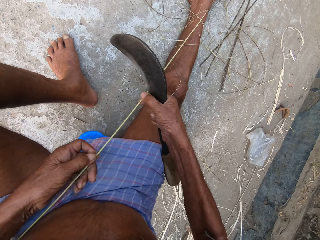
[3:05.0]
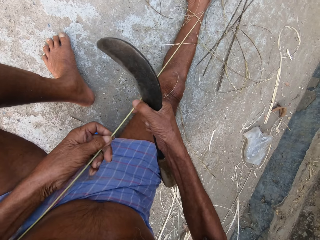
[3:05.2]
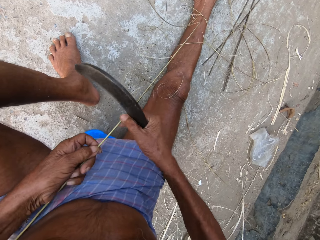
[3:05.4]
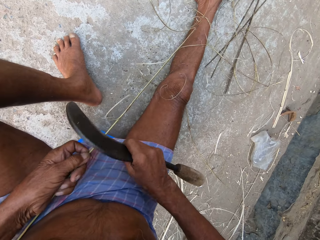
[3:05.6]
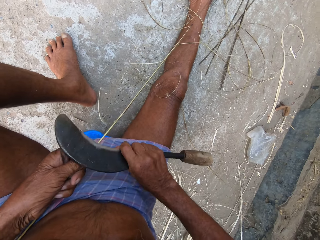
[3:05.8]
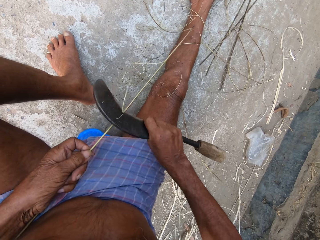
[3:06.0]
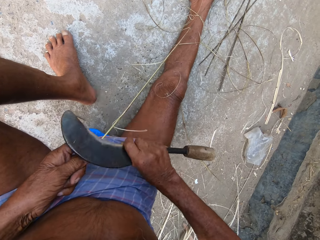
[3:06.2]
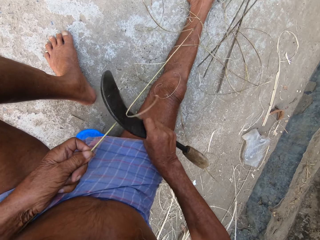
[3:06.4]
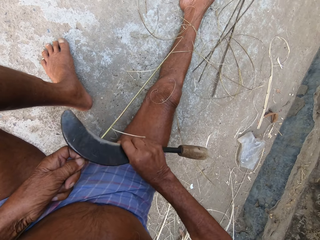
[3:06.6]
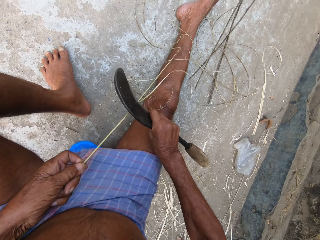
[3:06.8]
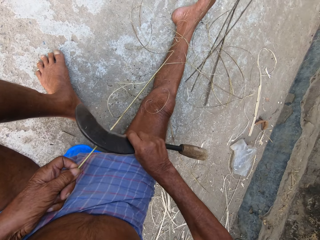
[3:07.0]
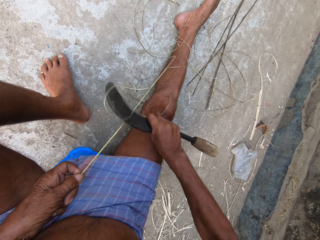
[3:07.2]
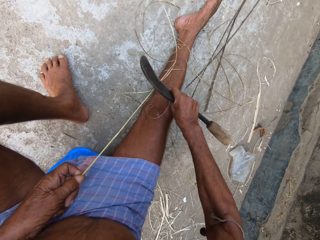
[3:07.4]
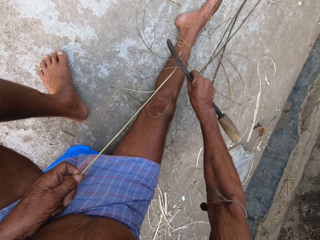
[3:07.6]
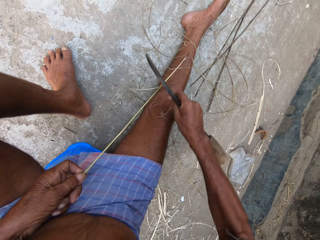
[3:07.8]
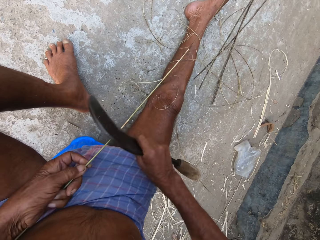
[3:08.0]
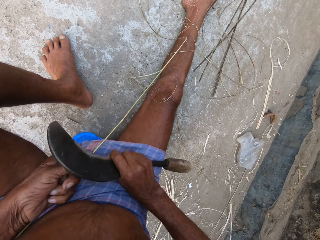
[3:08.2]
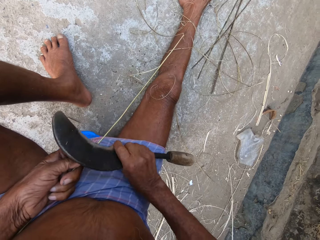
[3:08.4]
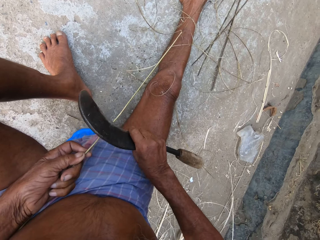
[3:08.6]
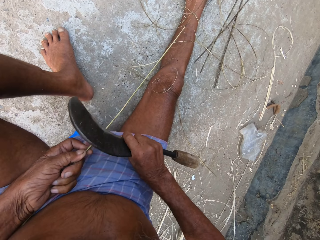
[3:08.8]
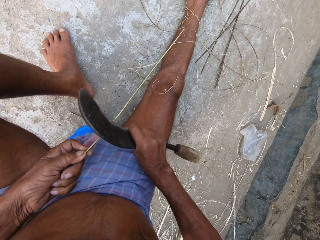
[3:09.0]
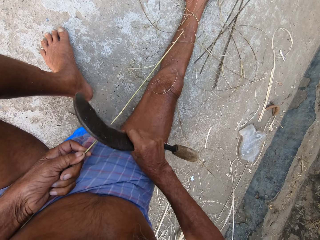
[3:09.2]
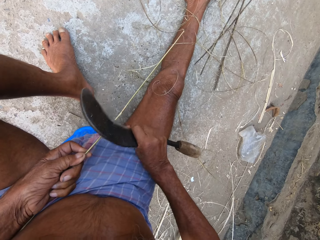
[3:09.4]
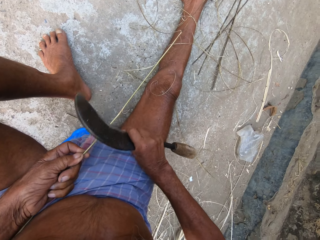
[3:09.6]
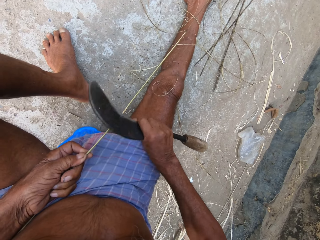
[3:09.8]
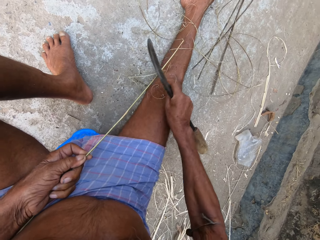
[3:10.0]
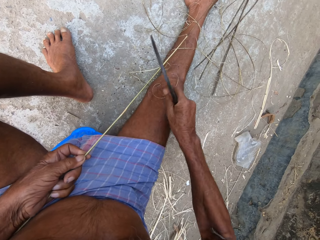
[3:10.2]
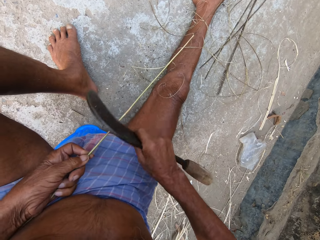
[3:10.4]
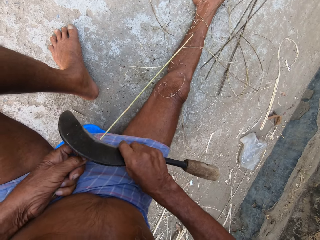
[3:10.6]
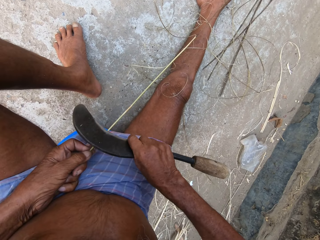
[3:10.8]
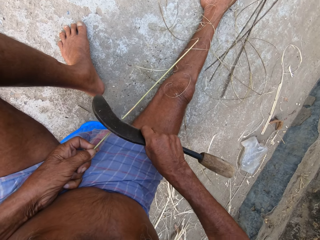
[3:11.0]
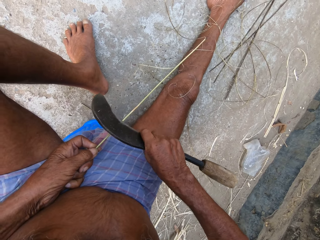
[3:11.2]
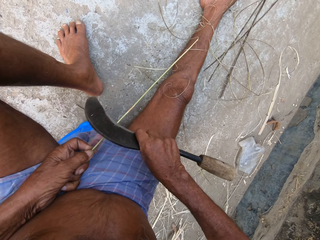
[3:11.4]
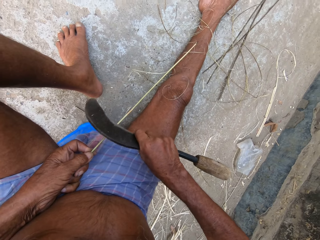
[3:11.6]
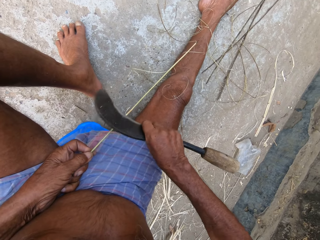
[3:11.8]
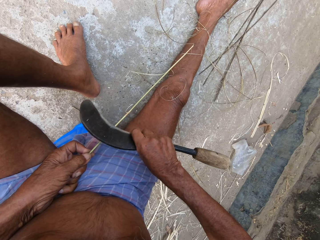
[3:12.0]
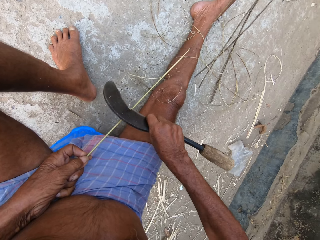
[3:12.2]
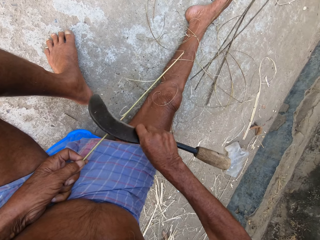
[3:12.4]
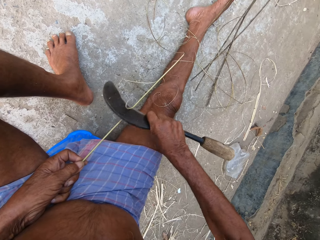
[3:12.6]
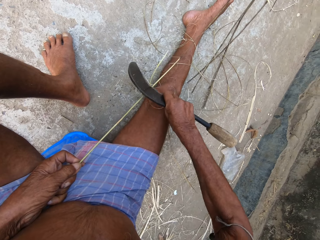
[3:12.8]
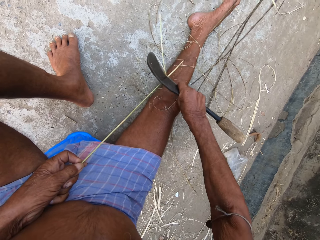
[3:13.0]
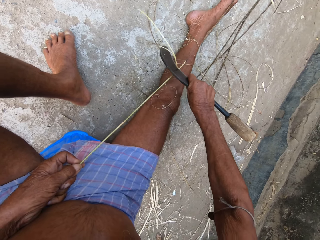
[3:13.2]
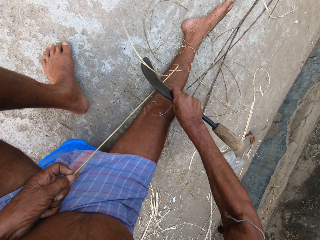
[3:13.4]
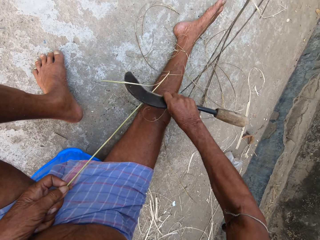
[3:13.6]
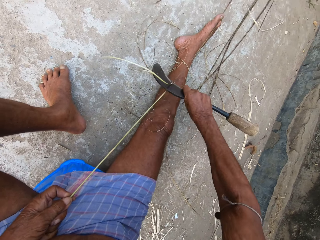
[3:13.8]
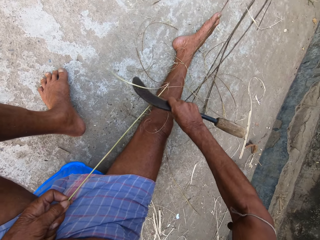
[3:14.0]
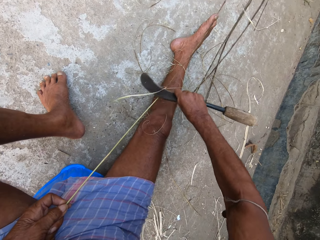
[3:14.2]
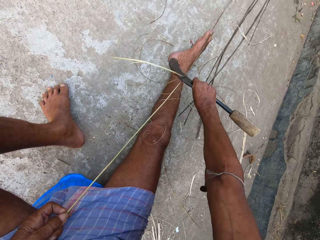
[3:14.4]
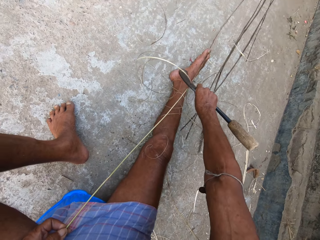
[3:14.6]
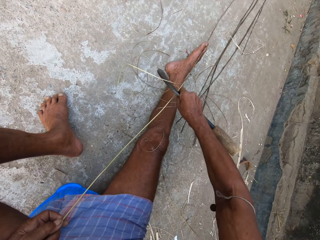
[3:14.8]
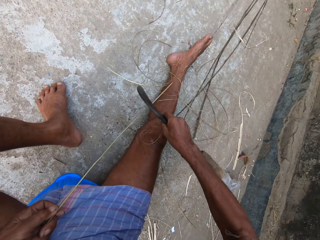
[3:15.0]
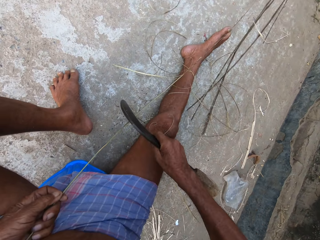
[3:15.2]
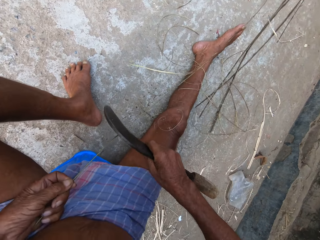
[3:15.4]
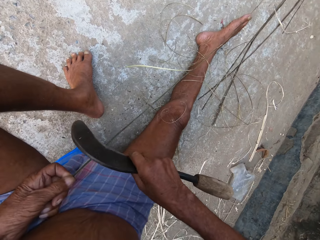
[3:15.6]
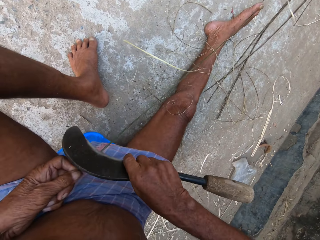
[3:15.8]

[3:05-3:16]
The camera wearer adjusts the bamboo cane with both hands. He holds the sisal. He trims the bamboo cane with the sickle in his right hand.

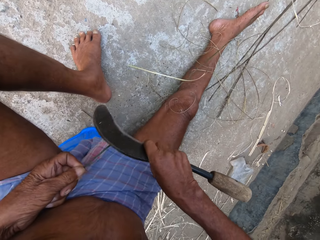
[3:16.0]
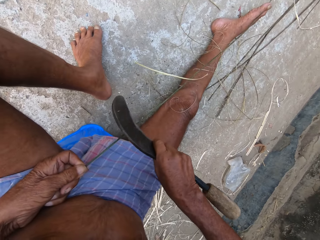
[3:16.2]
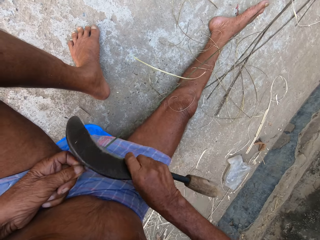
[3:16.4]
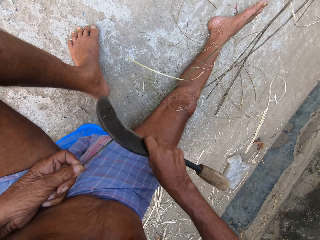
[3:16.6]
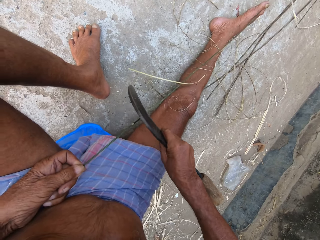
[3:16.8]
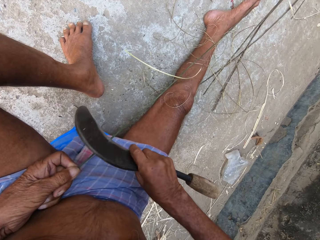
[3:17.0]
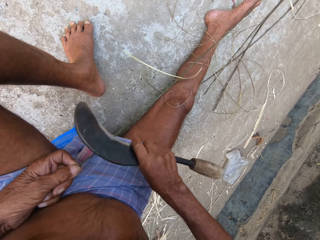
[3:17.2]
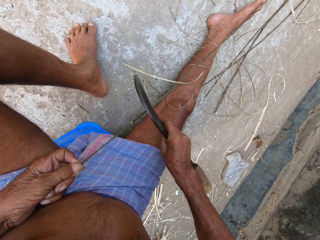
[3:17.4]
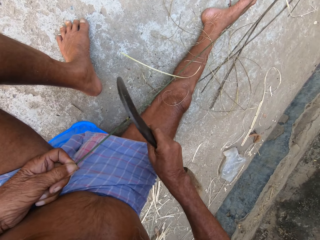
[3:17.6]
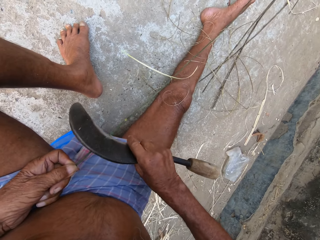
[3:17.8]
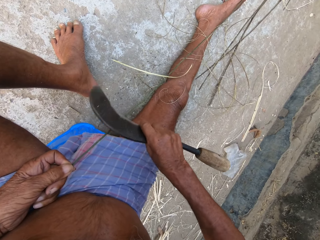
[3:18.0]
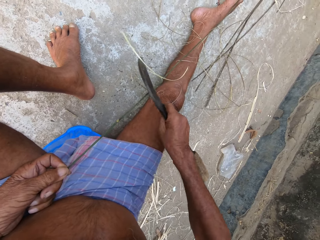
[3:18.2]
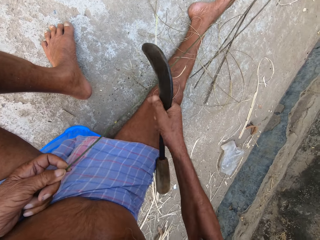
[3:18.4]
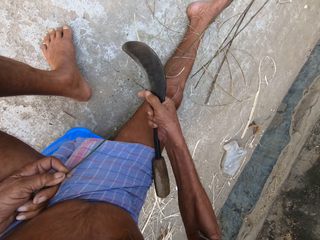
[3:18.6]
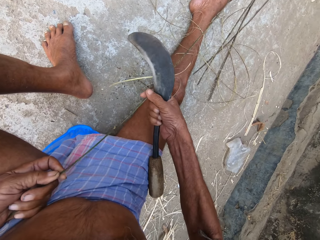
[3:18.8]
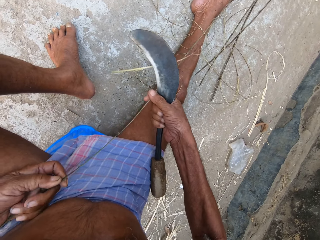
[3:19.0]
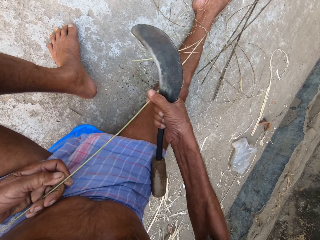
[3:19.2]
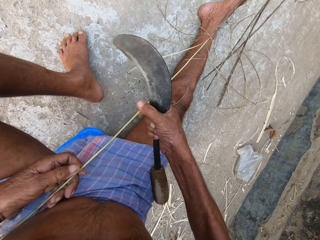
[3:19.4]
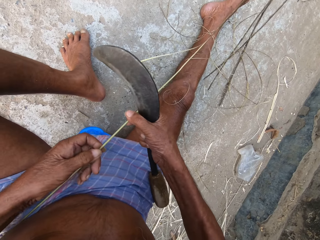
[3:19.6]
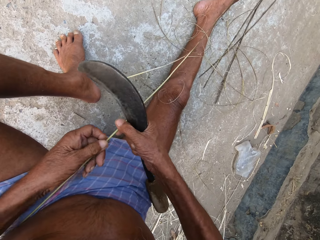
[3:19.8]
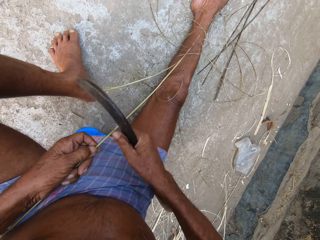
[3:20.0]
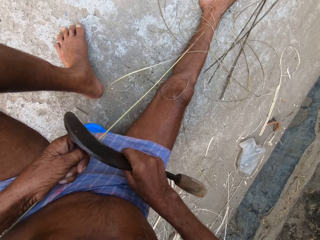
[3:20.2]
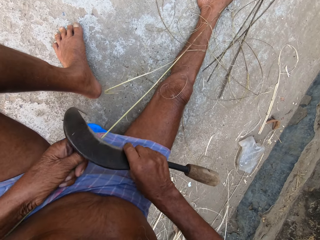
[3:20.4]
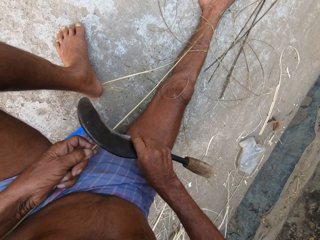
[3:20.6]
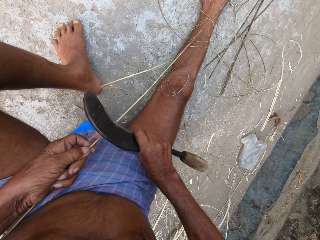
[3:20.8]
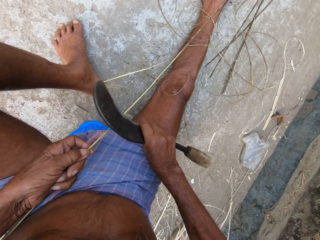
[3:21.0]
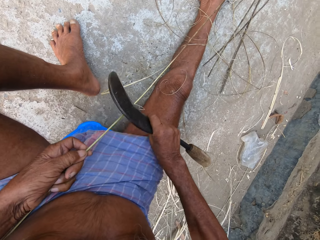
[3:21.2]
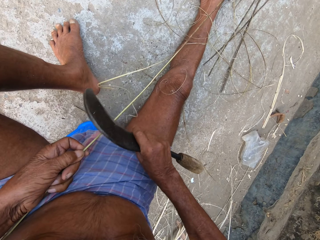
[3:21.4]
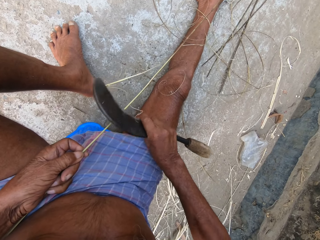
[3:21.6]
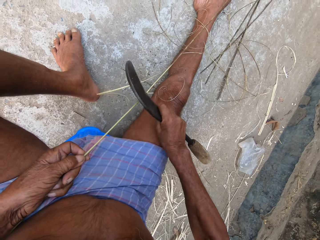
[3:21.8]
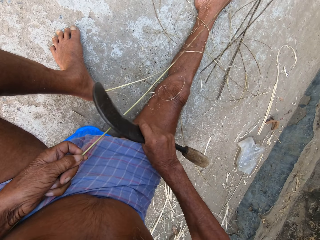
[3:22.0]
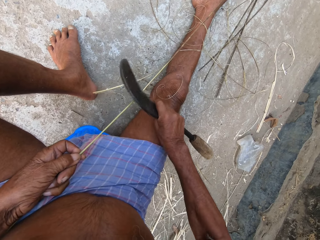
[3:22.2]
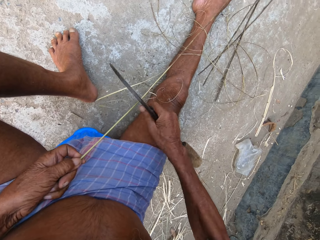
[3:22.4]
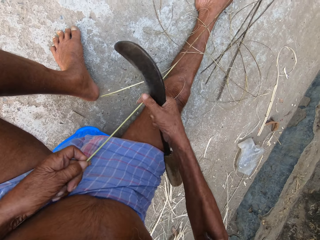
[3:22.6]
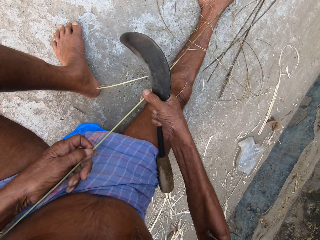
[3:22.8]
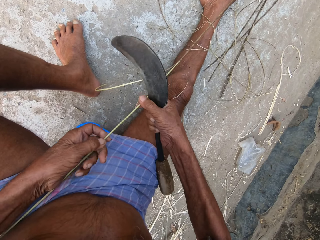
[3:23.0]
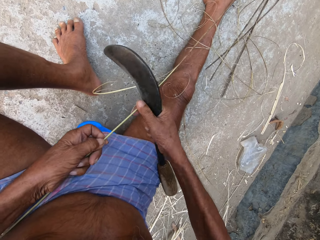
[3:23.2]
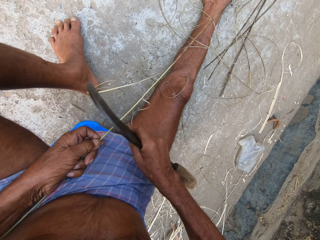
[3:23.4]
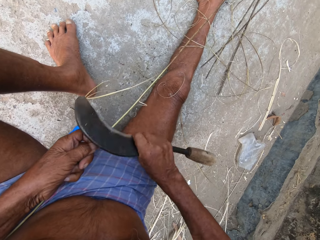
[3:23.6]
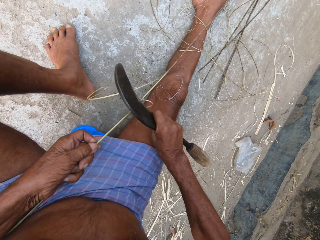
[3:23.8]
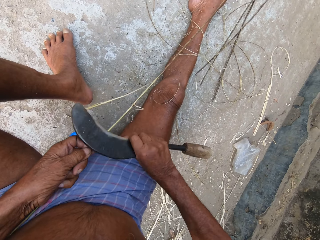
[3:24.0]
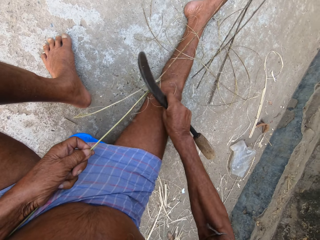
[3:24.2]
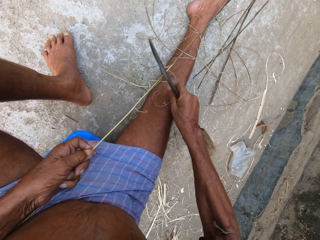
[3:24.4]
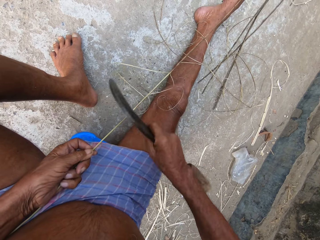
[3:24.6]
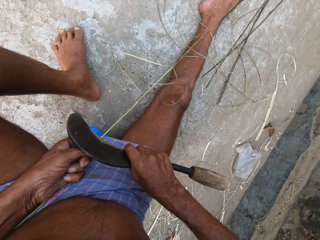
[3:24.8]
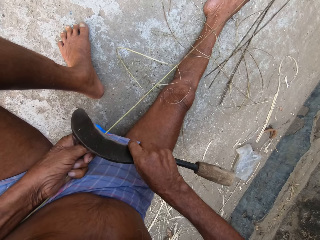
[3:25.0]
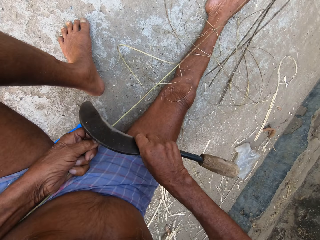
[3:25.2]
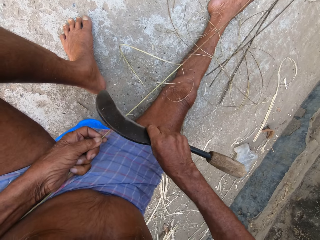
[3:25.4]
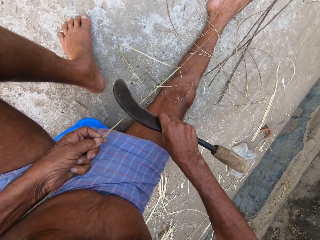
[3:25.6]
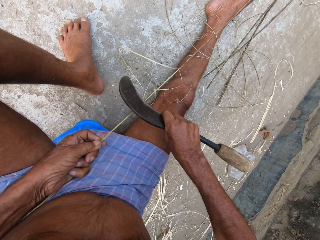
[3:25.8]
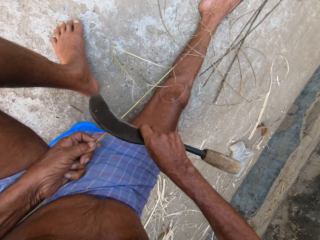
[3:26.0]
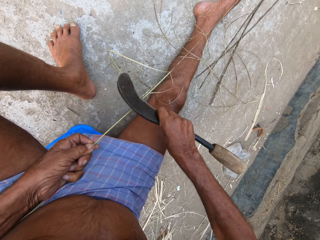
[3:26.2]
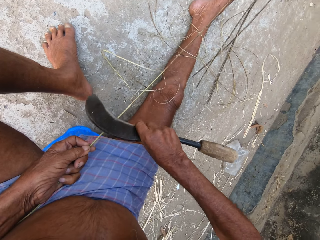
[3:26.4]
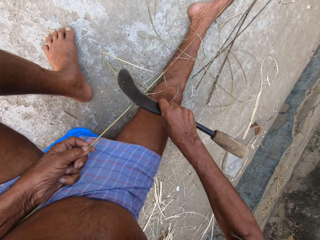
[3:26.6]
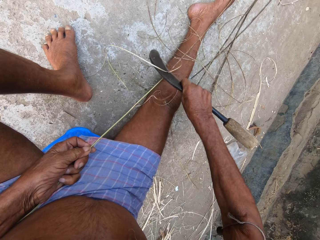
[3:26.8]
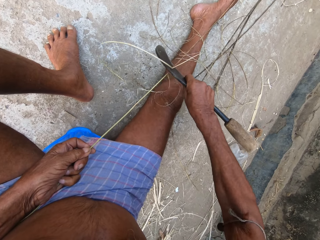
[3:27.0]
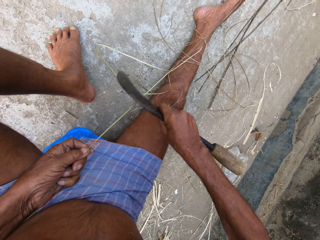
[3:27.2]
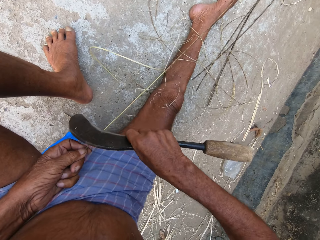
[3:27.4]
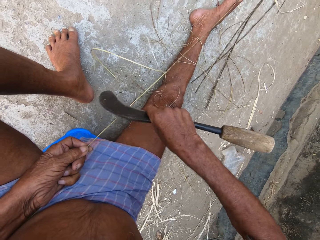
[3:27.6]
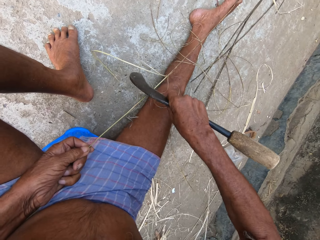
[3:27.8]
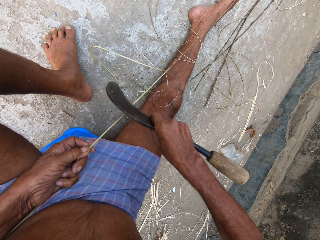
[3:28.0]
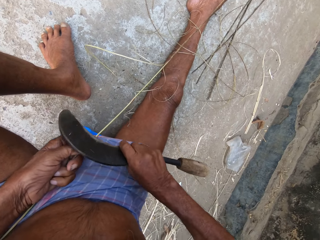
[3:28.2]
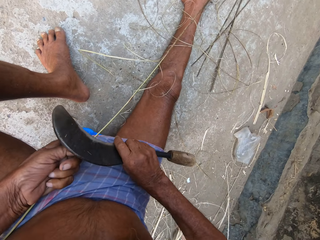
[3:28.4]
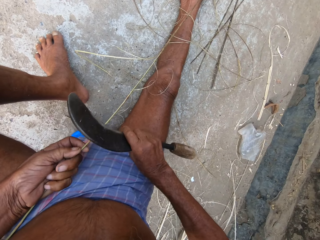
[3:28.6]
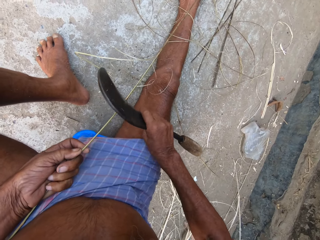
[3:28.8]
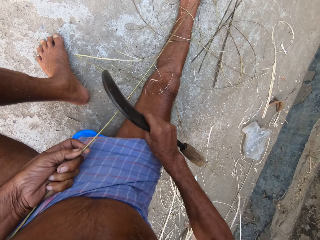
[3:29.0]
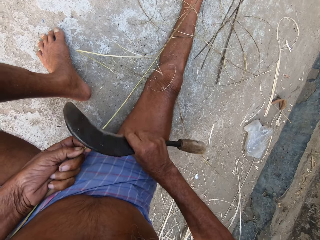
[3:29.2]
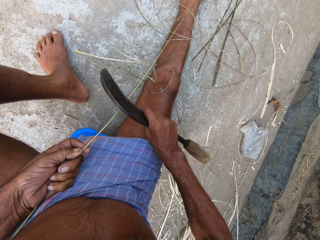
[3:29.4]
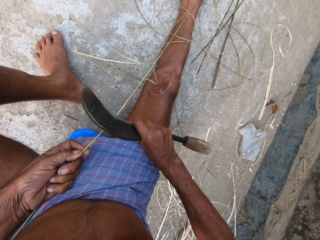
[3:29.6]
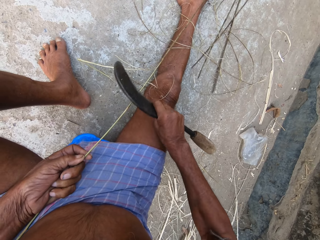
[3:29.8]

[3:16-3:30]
The camera wearer adjusts the bamboo cane with both hands. He holds the sisal. He trims the bamboo cane with the sickle in his right hand. He adjusts the bamboo cane with both hands. He holds the sisal. He trims the bamboo cane with the sickle in his right hand.
